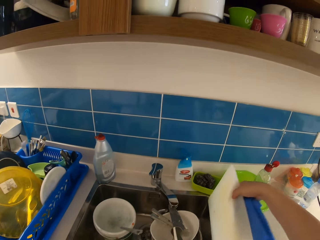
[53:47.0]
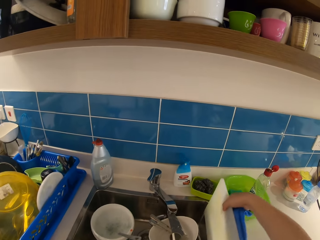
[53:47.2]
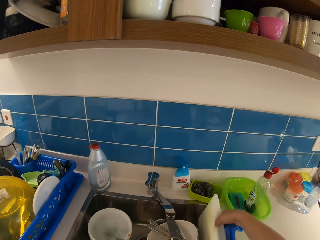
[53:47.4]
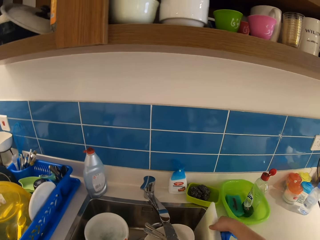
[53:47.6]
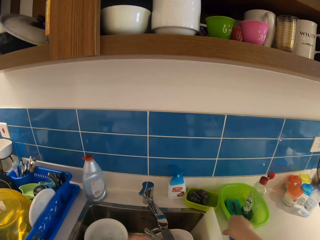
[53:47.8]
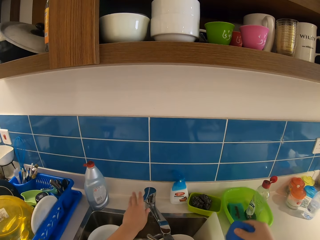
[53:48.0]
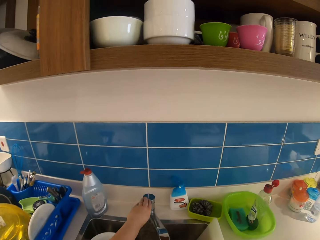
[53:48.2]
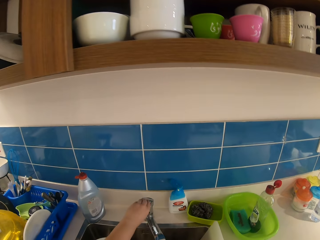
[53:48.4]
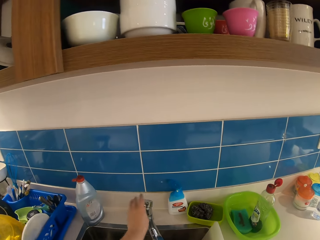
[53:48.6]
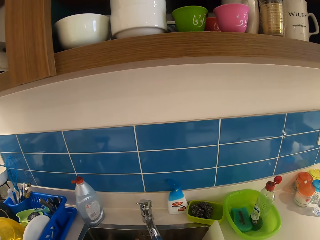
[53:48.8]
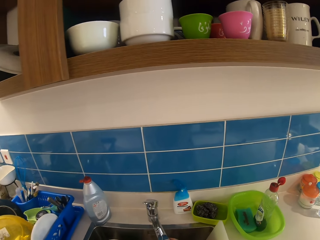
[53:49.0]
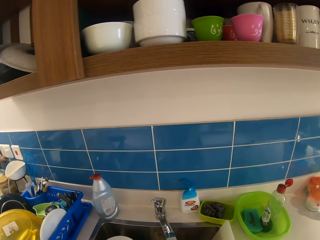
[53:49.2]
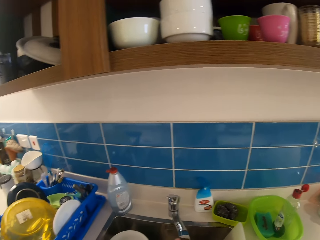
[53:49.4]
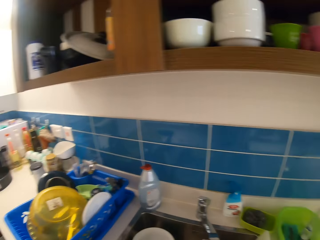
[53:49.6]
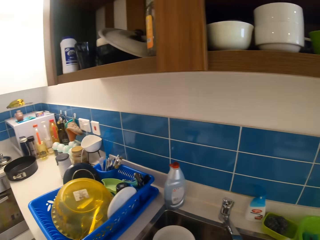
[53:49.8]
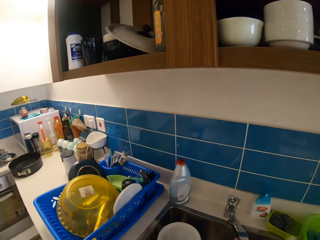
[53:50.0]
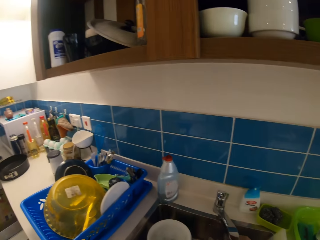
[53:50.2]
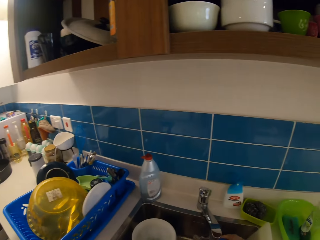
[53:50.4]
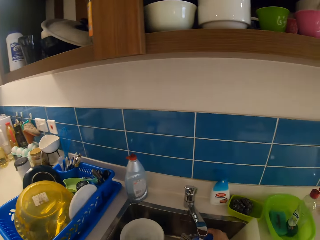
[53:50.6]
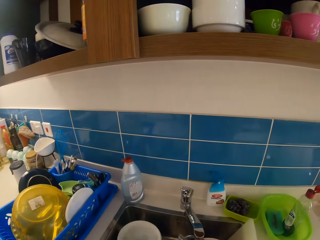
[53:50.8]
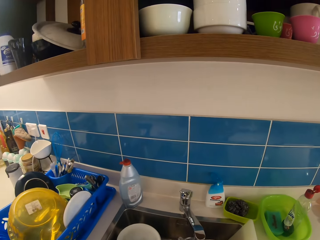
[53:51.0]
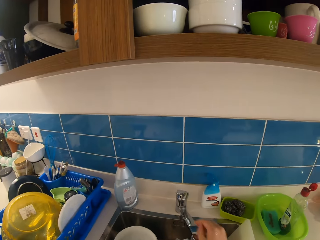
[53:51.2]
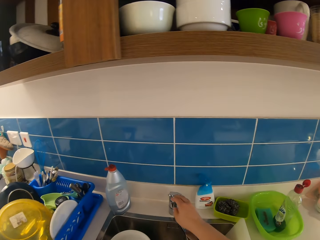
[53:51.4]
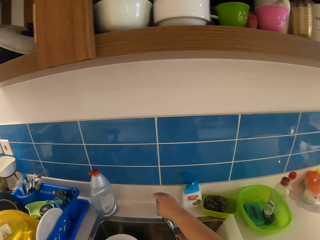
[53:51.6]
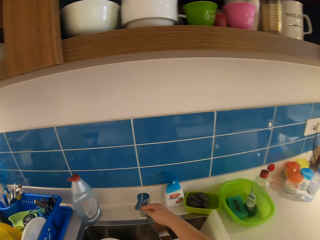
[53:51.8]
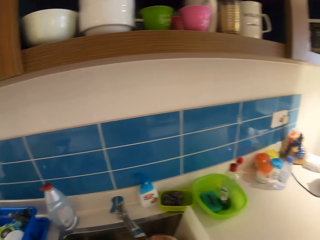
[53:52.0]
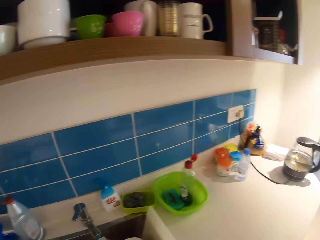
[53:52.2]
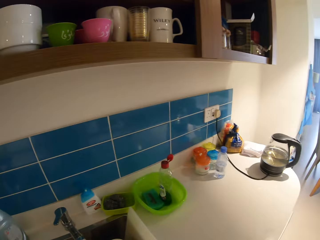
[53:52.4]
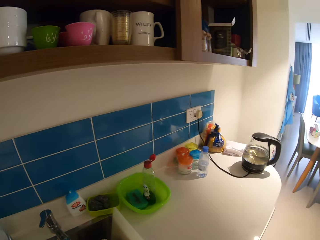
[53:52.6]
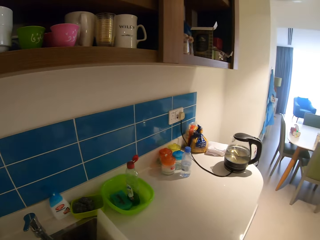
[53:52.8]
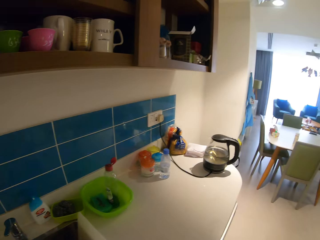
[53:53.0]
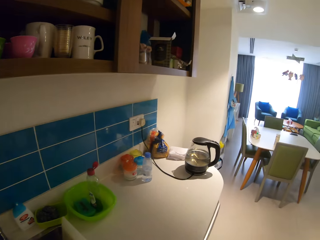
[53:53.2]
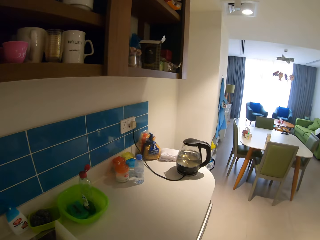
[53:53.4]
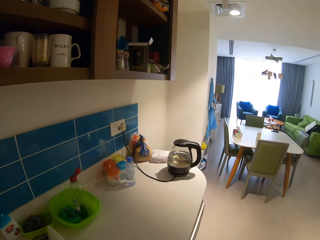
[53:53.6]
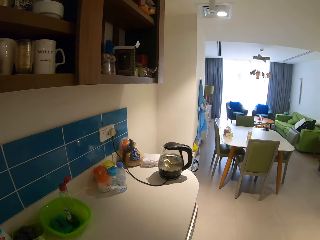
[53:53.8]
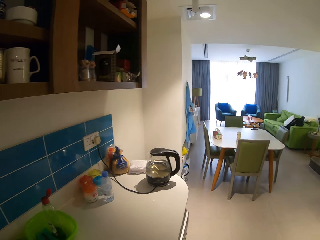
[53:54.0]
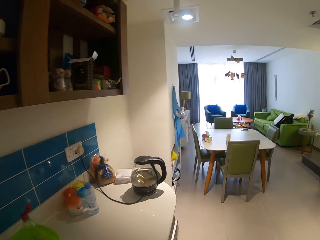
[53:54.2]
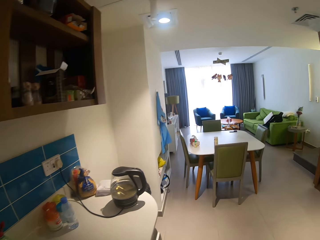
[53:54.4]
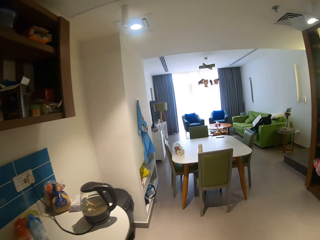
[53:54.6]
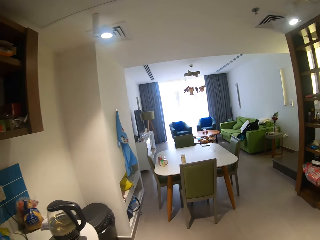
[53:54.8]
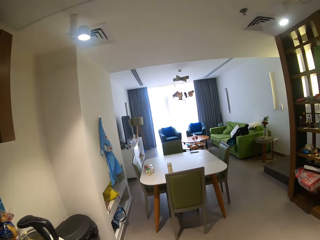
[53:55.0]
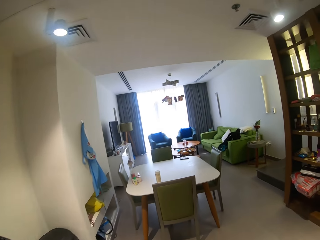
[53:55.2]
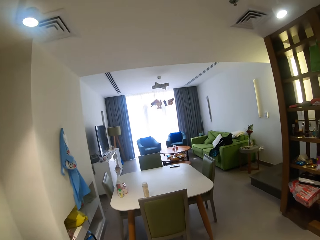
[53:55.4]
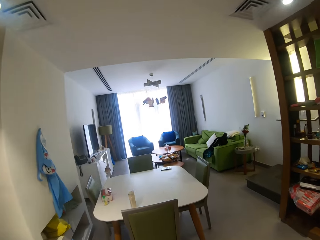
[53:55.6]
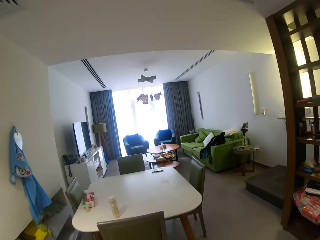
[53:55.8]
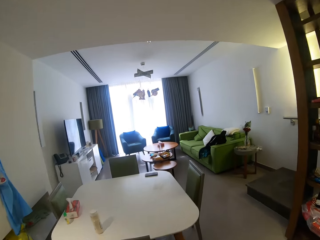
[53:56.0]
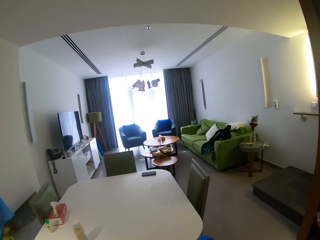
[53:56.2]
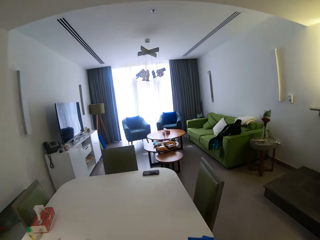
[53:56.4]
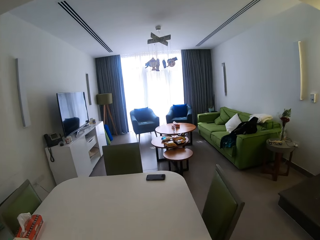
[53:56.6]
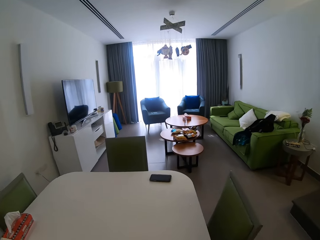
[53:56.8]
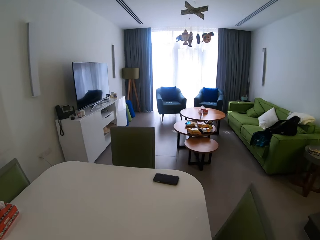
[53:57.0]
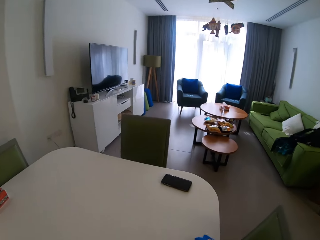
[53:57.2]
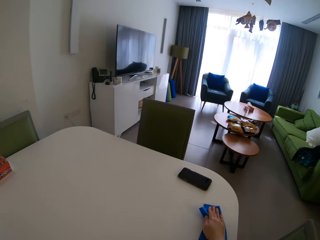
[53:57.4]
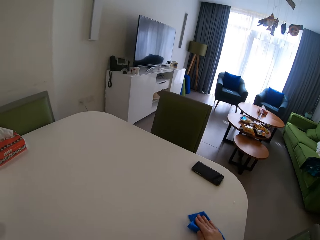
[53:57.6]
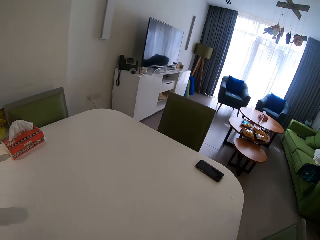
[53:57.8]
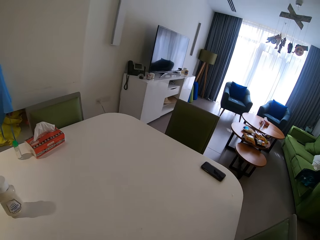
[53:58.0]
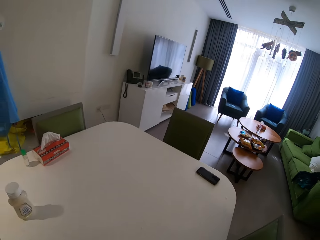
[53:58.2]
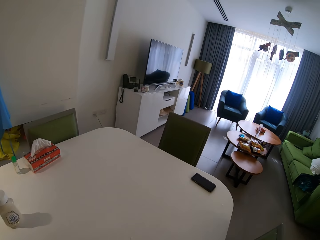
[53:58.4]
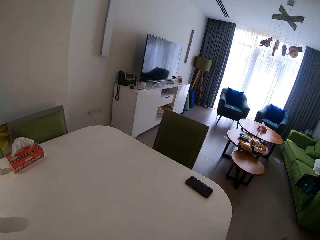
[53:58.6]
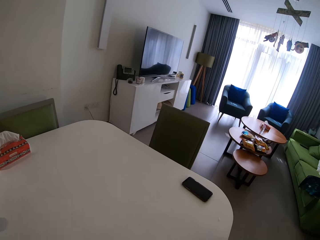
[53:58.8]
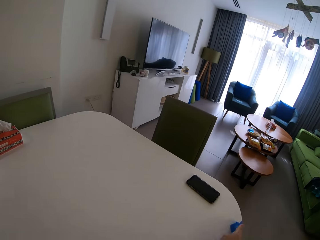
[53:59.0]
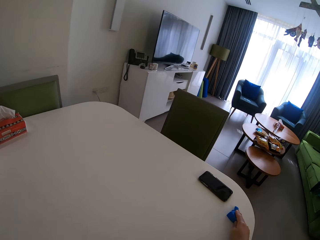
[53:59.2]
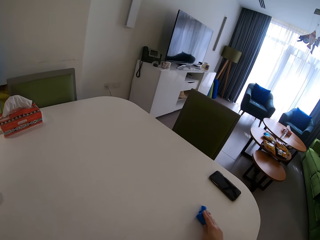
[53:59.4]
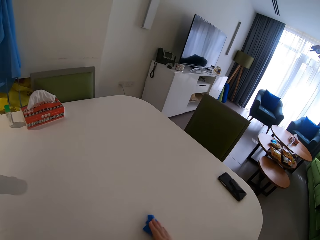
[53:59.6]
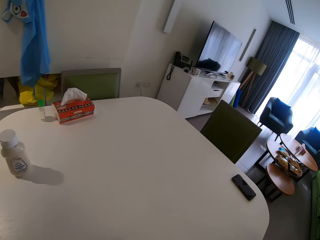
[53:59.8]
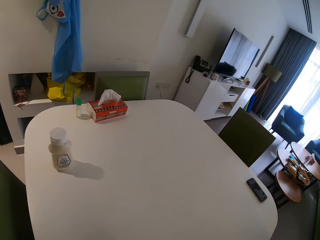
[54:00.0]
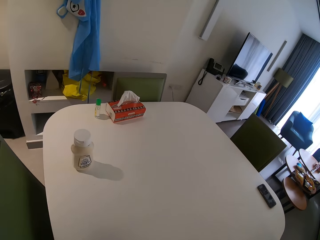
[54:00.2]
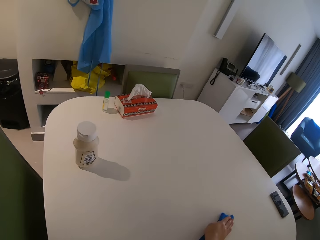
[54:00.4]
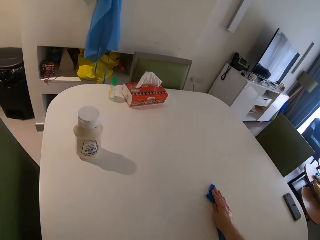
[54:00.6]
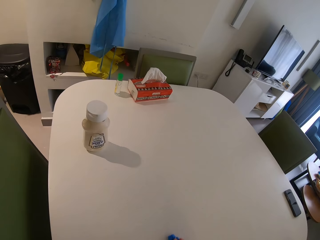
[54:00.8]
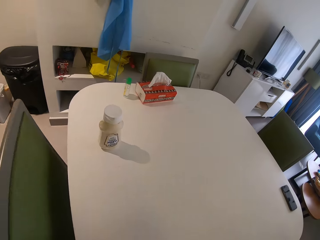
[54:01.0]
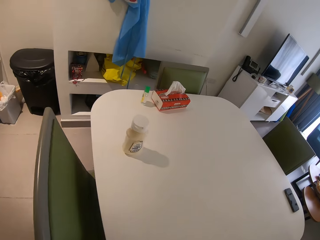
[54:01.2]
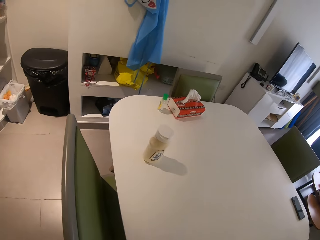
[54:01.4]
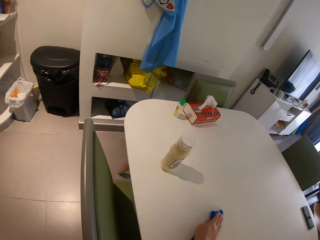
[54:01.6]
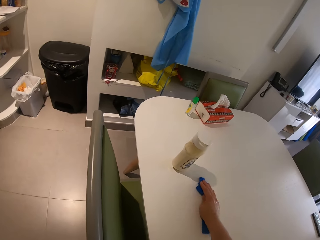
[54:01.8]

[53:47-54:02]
The camera wearer puts the chopping board in the sink. She turns on the tap with her left hand. She stands in the house and washes both hands. She turns off the tap with her right hand. She walks around the house. She cleans the table with the napkin in her right hand.

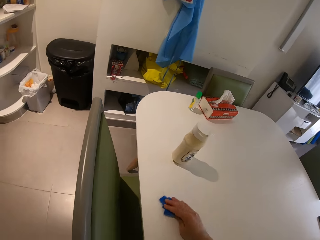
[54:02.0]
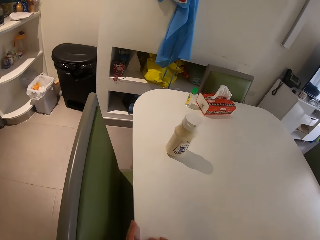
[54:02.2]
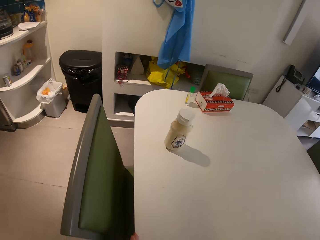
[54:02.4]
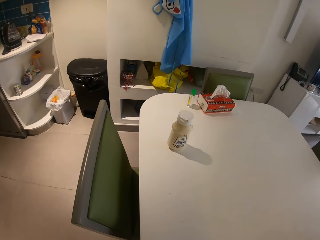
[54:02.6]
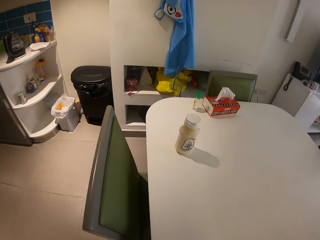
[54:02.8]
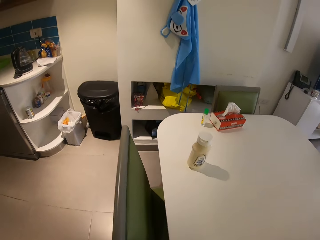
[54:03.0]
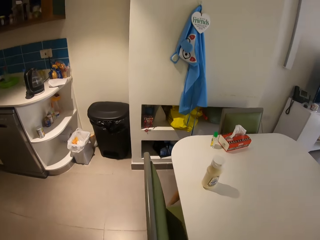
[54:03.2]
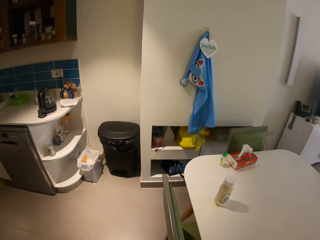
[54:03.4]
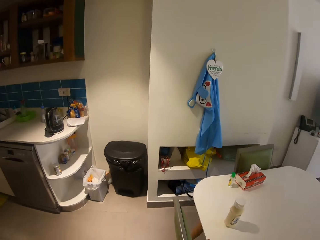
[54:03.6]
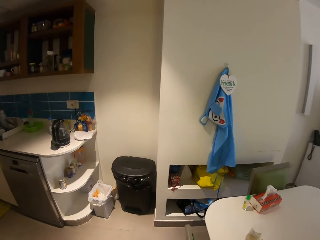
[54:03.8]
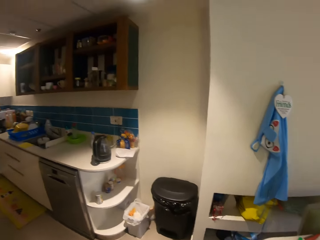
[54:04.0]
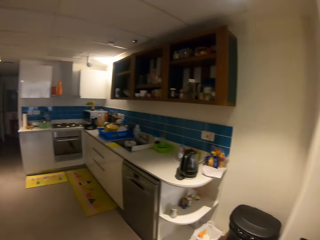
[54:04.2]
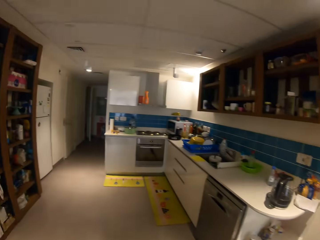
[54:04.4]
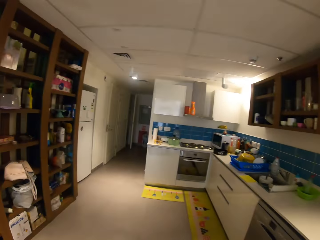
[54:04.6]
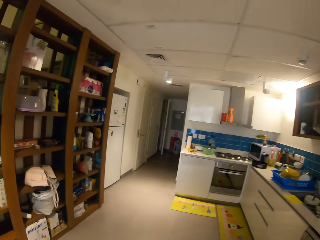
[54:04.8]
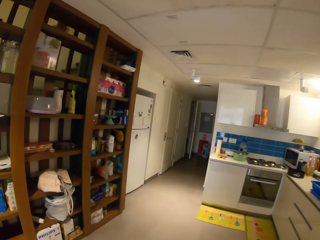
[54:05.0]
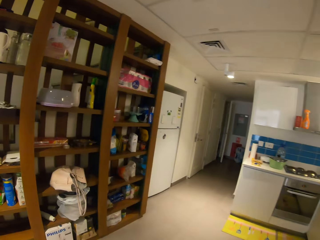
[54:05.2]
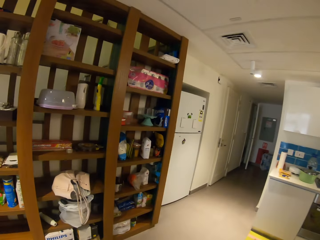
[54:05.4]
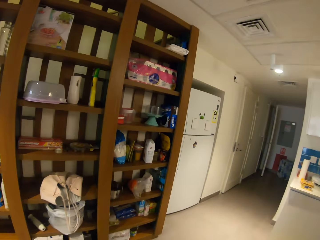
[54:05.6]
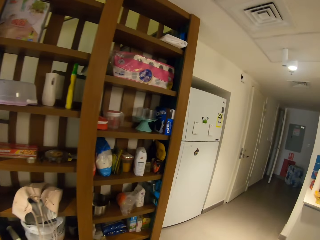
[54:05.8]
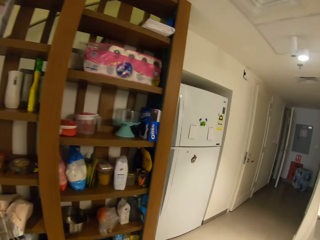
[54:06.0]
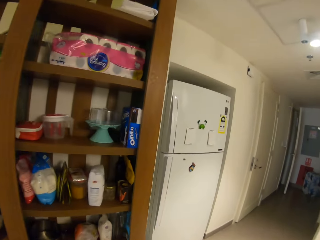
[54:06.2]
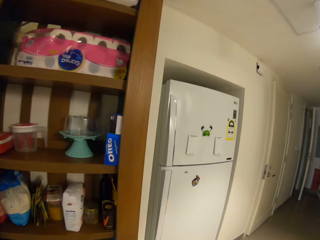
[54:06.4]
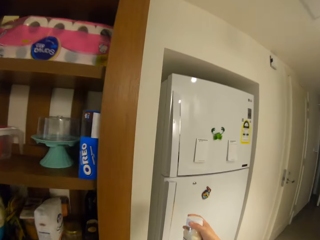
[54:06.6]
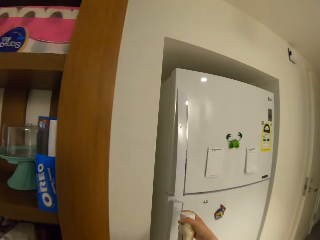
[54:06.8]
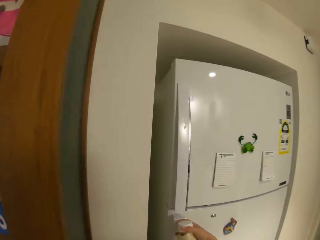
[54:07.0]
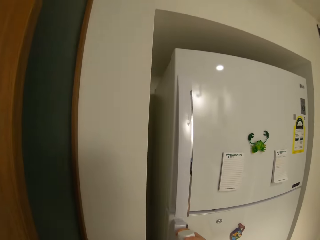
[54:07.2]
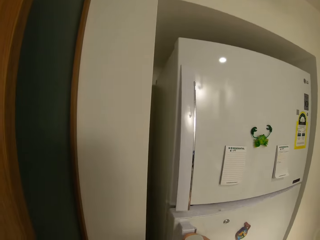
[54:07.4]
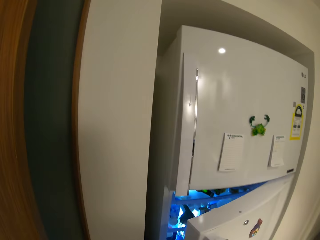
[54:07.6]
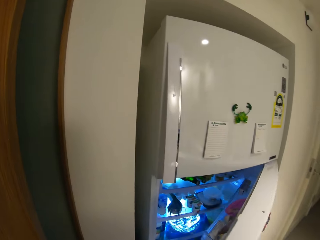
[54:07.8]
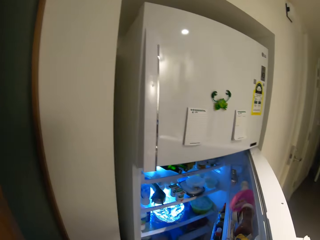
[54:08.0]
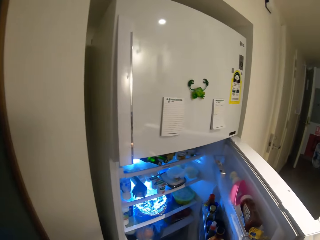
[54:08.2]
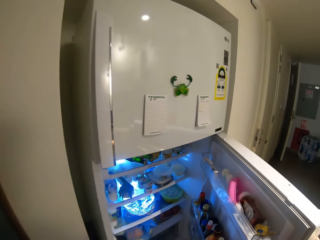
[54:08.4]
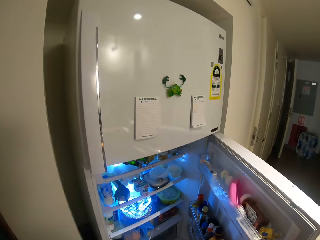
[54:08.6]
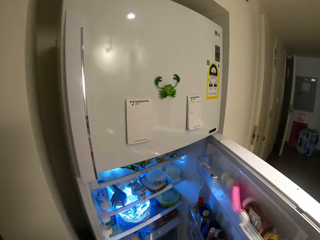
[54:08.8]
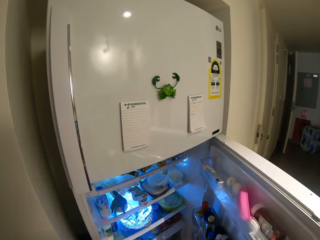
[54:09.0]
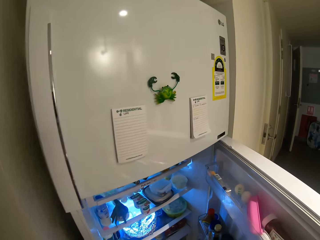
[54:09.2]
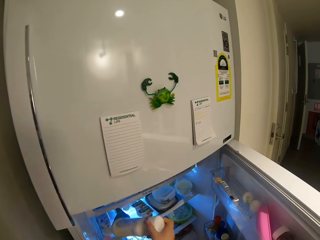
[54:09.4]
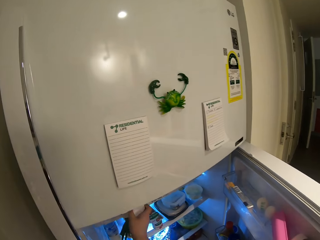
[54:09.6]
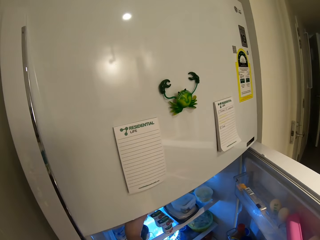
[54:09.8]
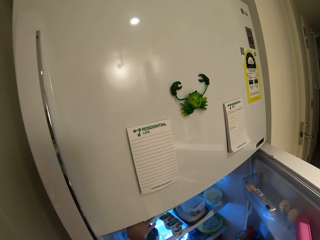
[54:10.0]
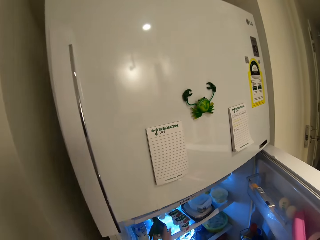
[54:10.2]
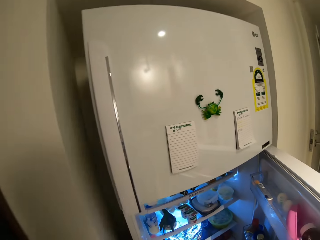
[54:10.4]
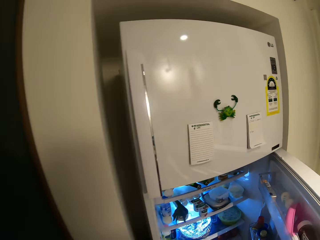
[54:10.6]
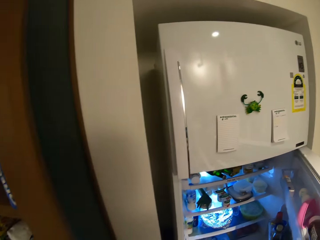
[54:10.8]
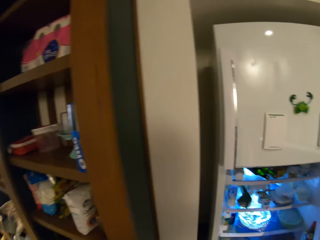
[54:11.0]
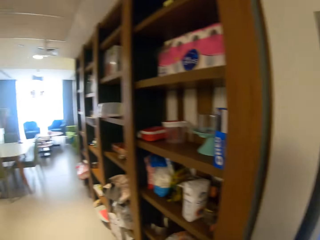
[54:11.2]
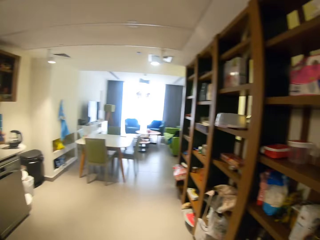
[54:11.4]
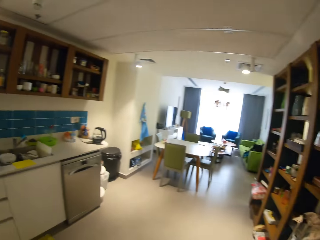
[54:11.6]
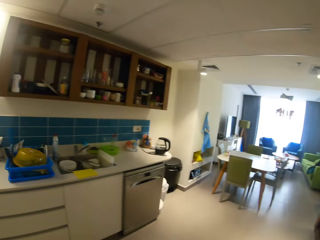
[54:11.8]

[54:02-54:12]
The camera wearer walks around the house. She takes the mayonnaise jar from the table with her right hand. She opens the fridge with her right hand. She drops the mayonnaise jar in the fridge with her right hand. She closes the fridge with her right hand. She walks around the house.
